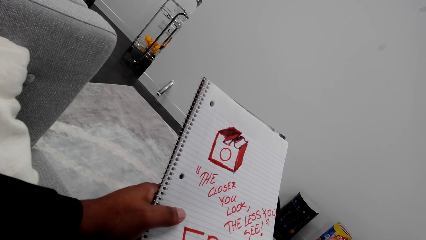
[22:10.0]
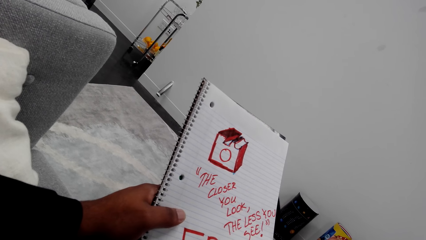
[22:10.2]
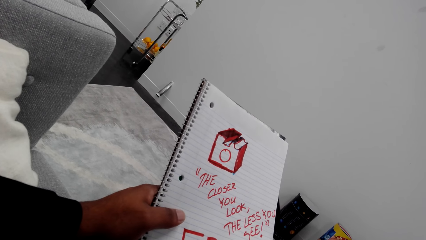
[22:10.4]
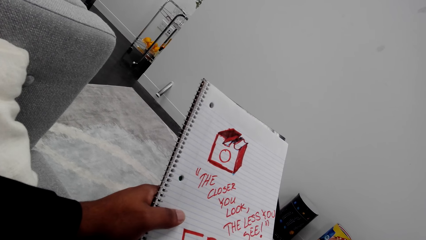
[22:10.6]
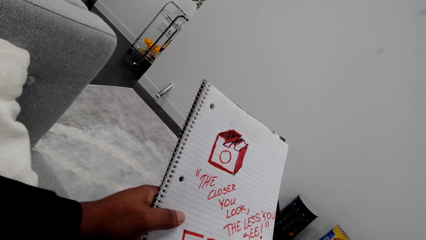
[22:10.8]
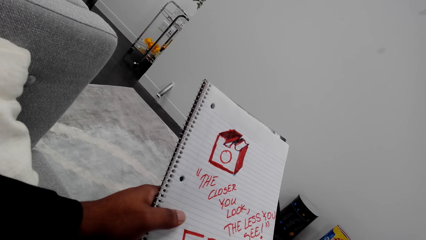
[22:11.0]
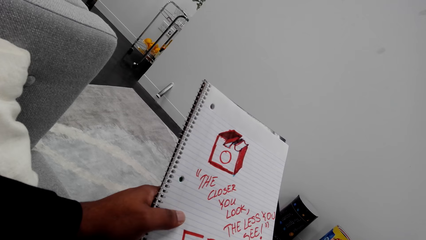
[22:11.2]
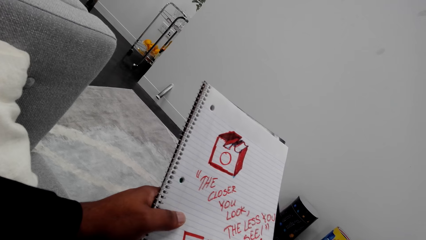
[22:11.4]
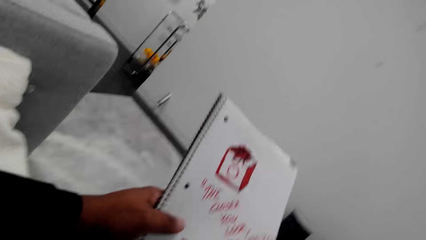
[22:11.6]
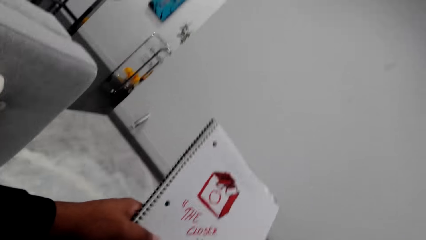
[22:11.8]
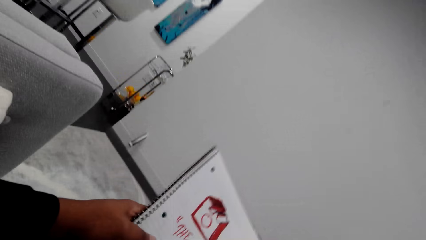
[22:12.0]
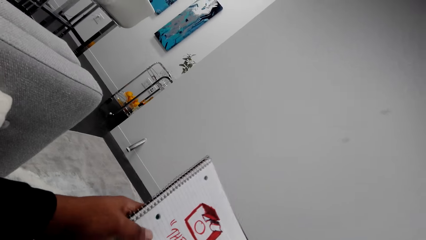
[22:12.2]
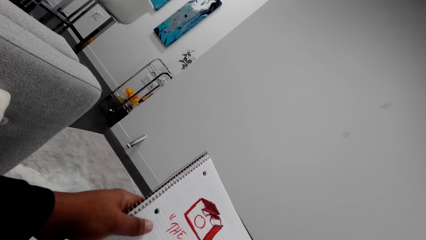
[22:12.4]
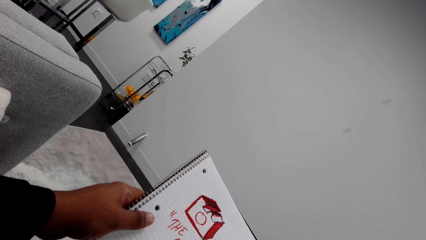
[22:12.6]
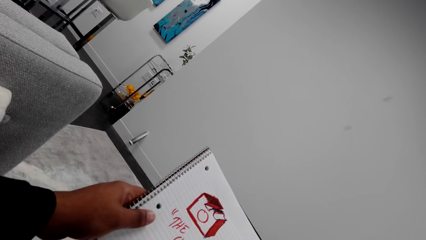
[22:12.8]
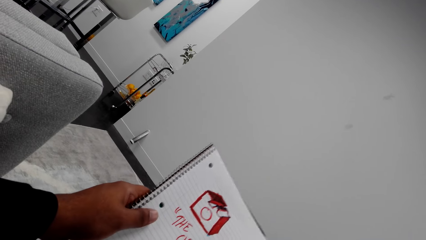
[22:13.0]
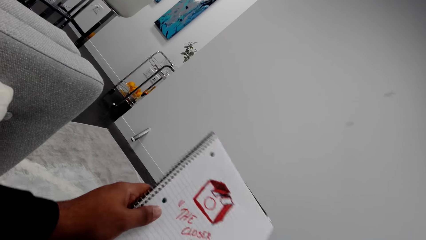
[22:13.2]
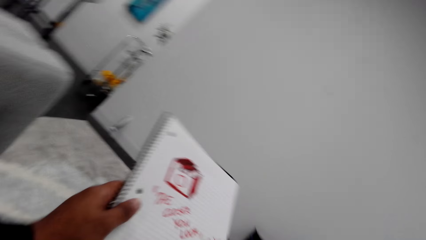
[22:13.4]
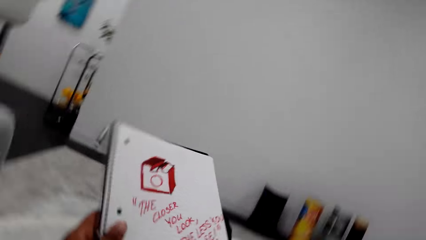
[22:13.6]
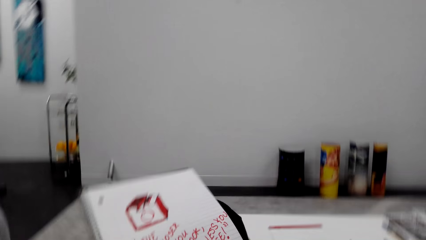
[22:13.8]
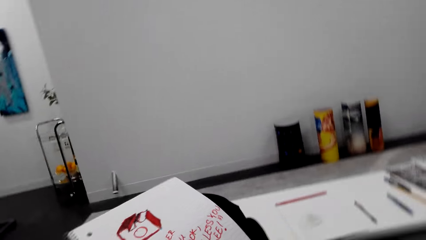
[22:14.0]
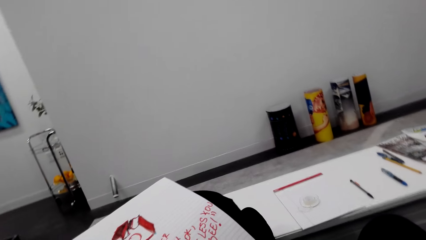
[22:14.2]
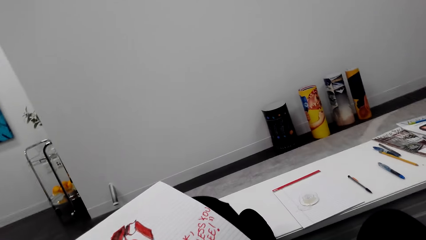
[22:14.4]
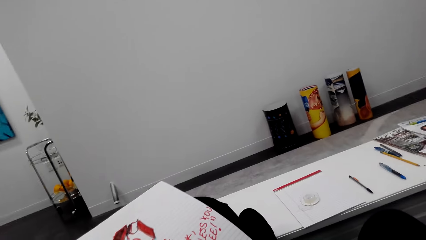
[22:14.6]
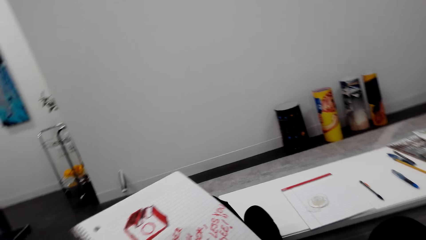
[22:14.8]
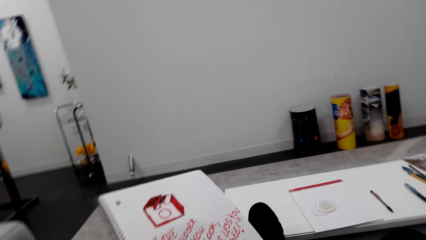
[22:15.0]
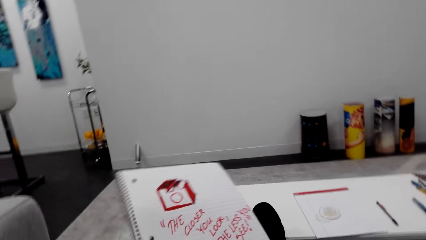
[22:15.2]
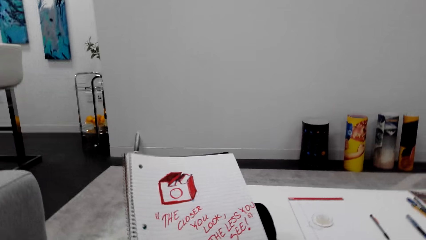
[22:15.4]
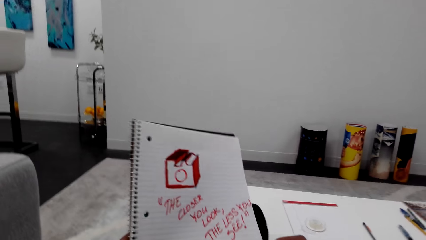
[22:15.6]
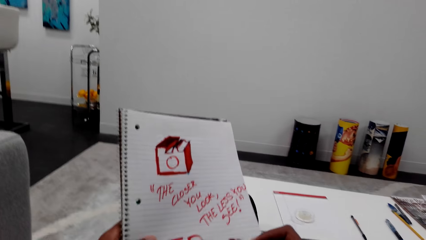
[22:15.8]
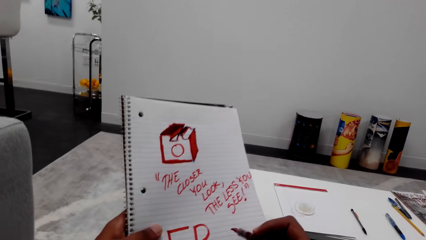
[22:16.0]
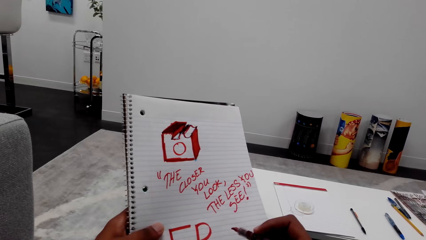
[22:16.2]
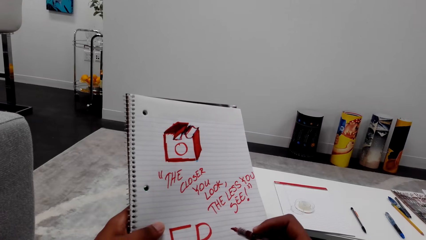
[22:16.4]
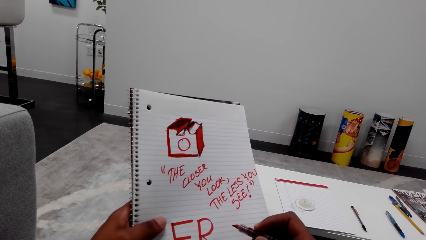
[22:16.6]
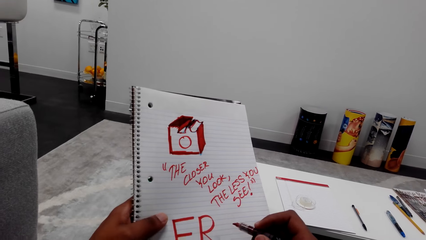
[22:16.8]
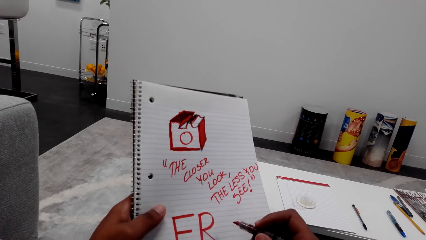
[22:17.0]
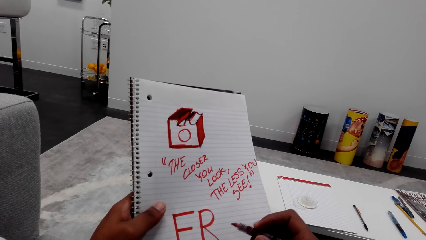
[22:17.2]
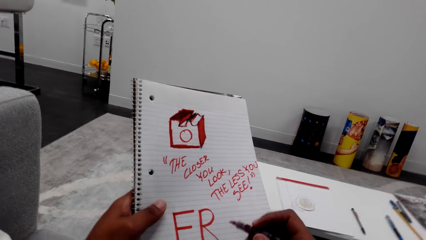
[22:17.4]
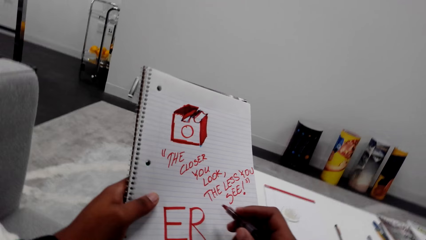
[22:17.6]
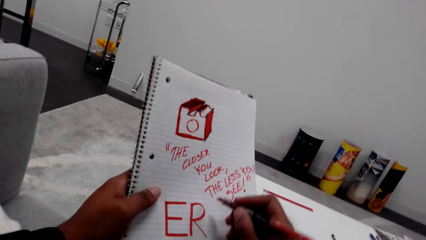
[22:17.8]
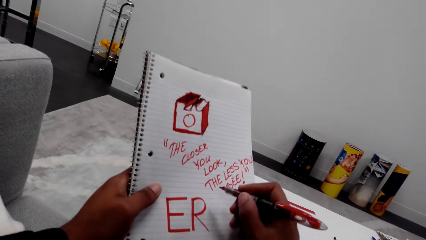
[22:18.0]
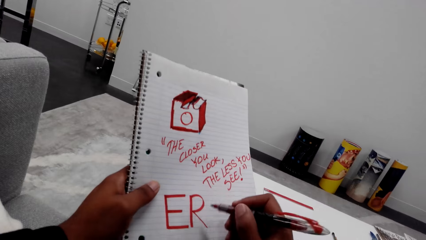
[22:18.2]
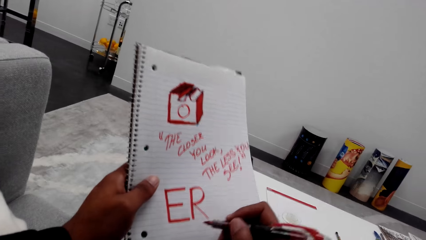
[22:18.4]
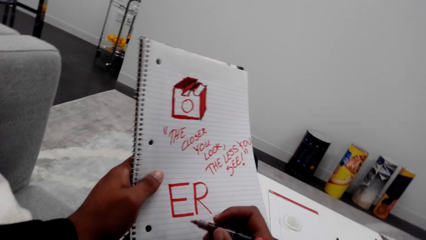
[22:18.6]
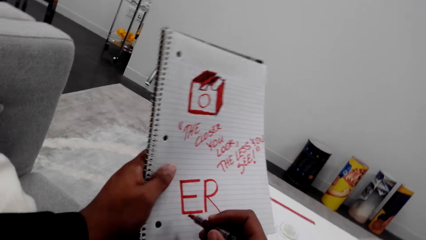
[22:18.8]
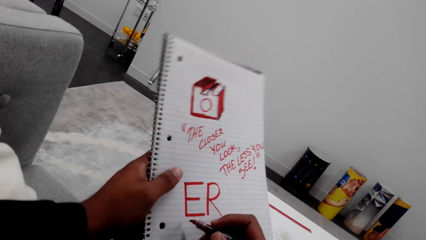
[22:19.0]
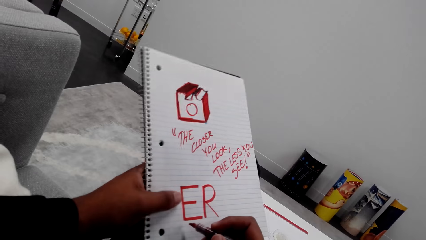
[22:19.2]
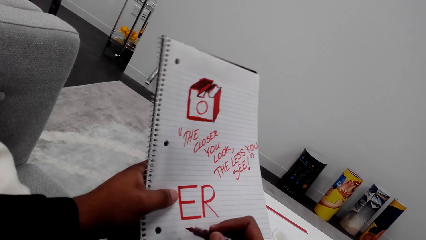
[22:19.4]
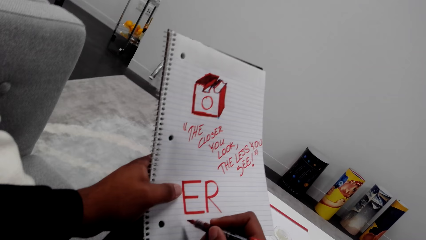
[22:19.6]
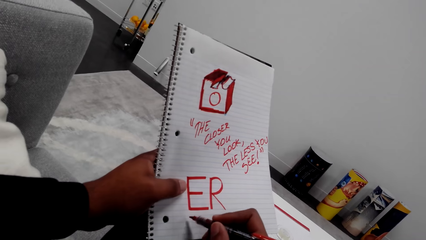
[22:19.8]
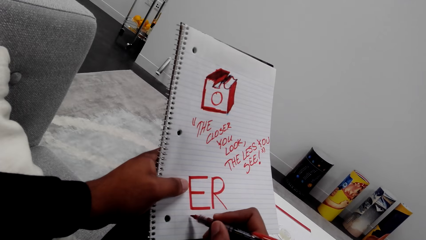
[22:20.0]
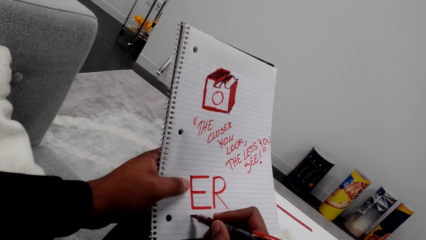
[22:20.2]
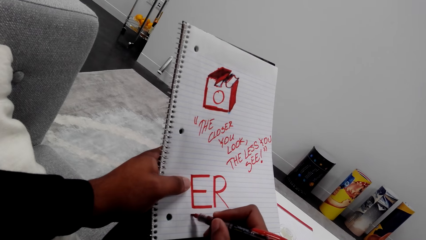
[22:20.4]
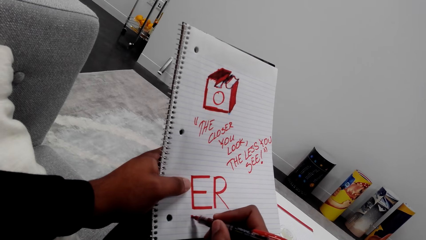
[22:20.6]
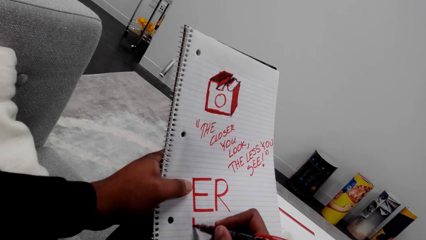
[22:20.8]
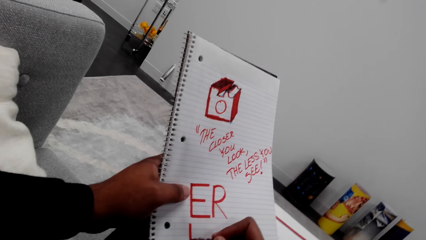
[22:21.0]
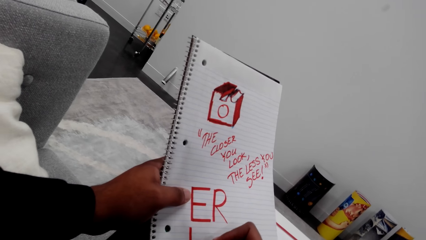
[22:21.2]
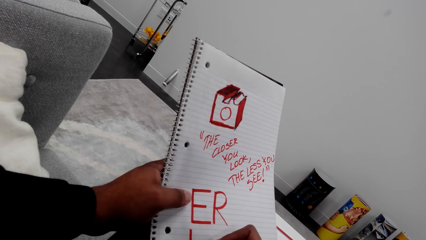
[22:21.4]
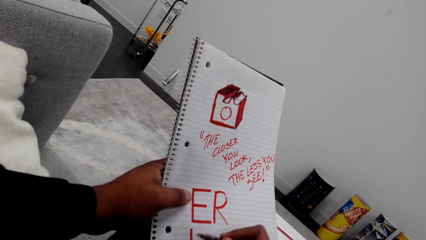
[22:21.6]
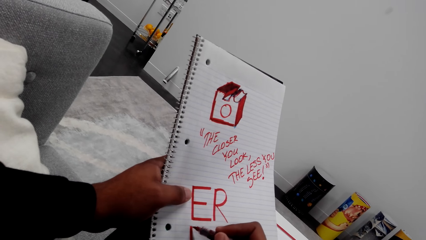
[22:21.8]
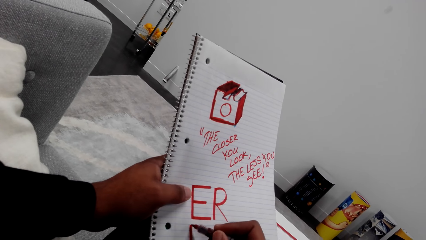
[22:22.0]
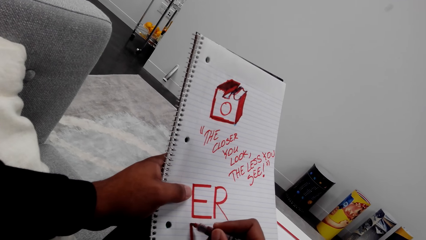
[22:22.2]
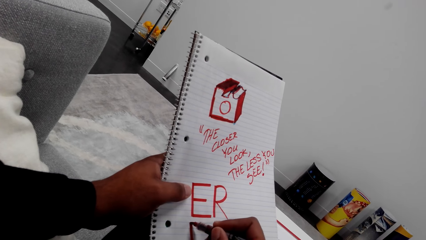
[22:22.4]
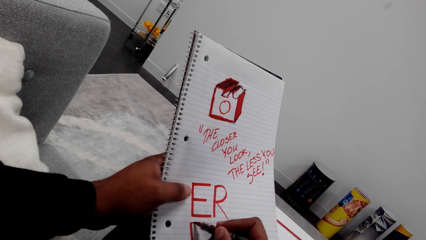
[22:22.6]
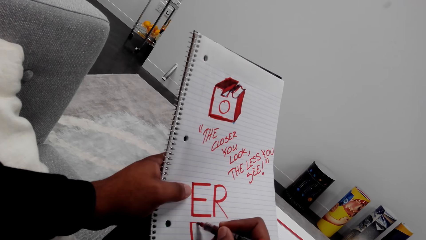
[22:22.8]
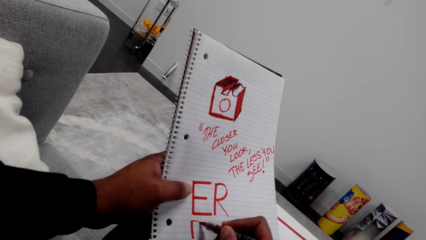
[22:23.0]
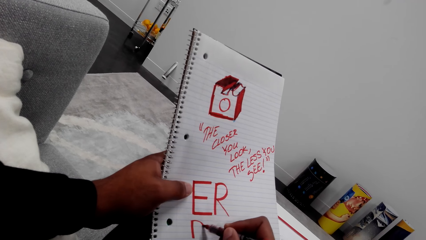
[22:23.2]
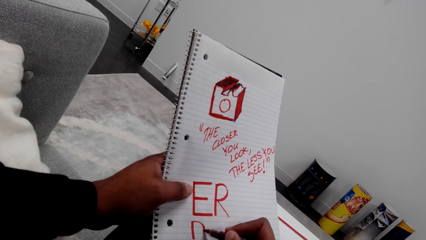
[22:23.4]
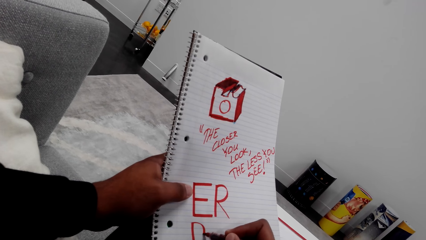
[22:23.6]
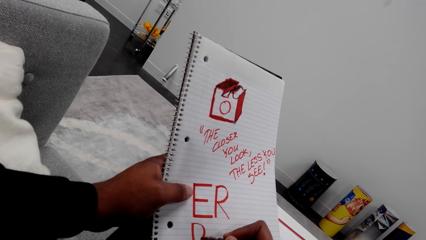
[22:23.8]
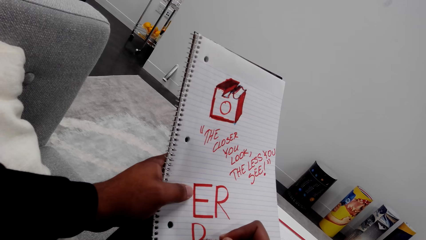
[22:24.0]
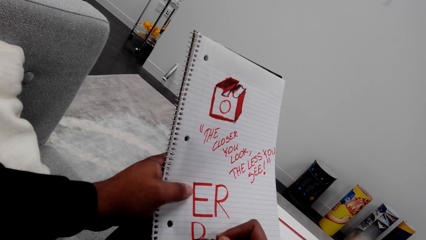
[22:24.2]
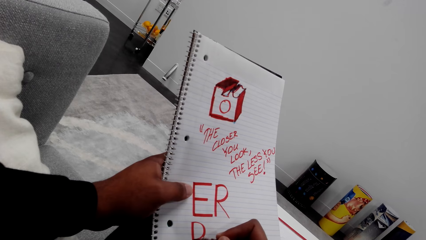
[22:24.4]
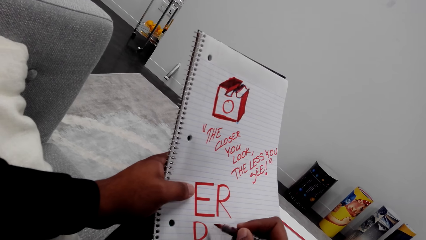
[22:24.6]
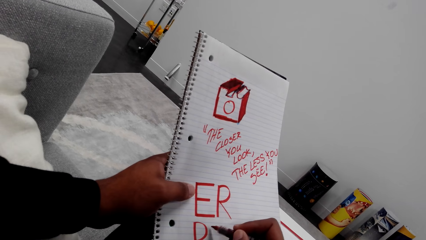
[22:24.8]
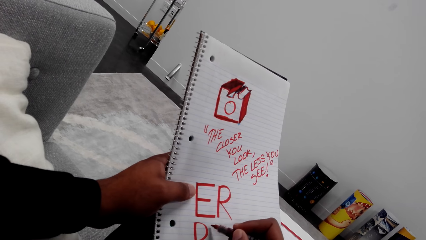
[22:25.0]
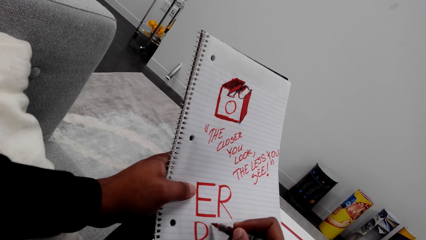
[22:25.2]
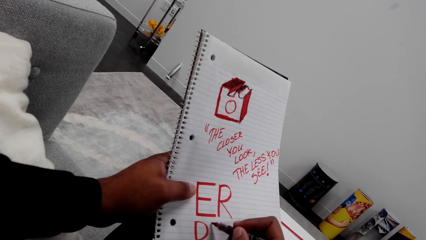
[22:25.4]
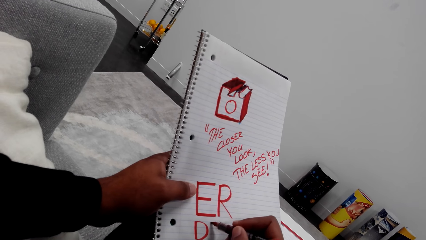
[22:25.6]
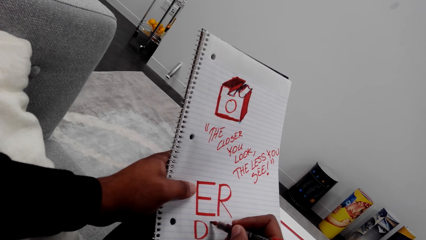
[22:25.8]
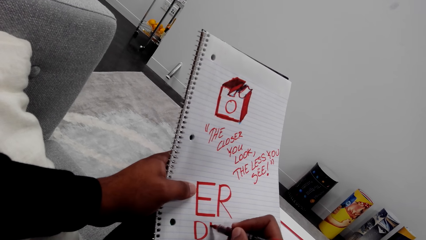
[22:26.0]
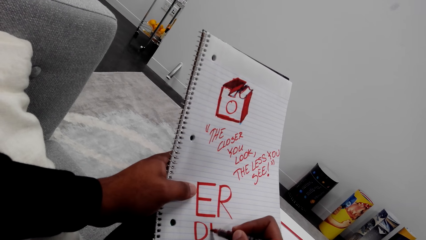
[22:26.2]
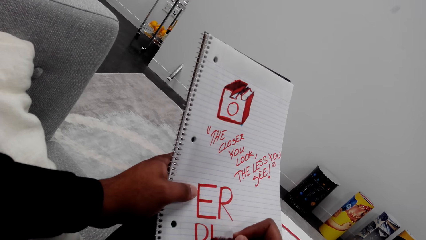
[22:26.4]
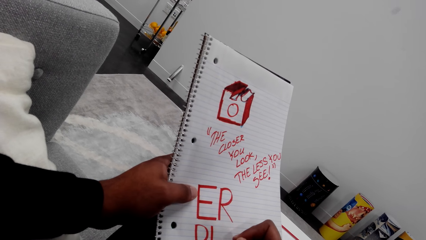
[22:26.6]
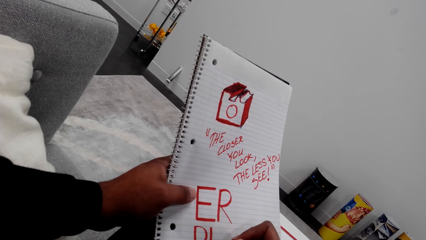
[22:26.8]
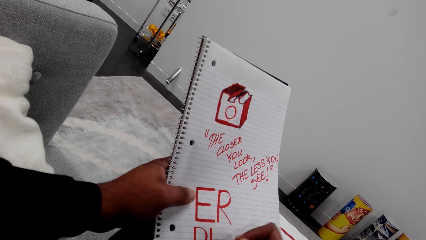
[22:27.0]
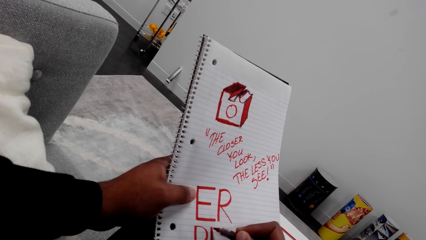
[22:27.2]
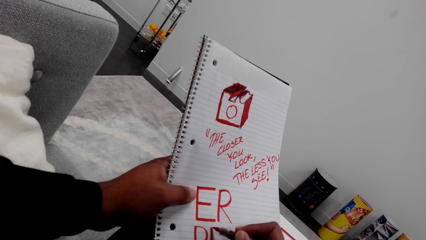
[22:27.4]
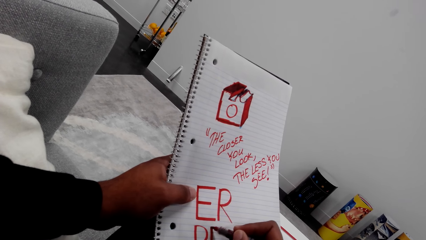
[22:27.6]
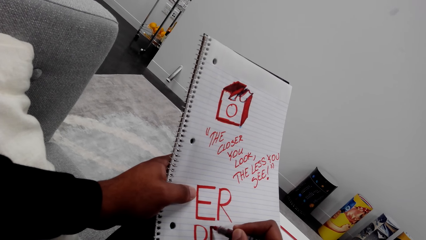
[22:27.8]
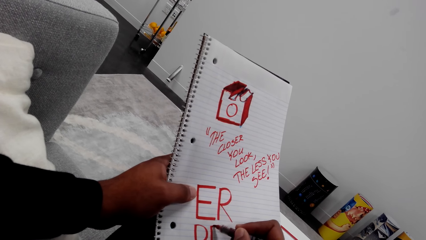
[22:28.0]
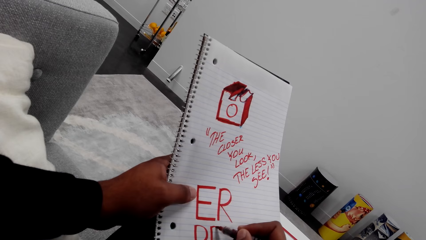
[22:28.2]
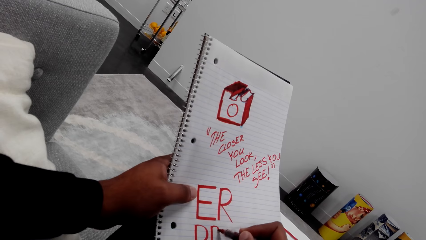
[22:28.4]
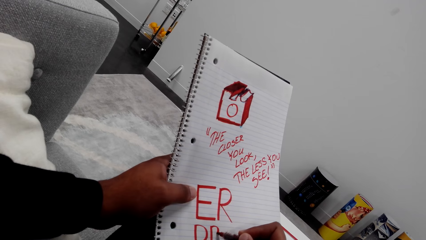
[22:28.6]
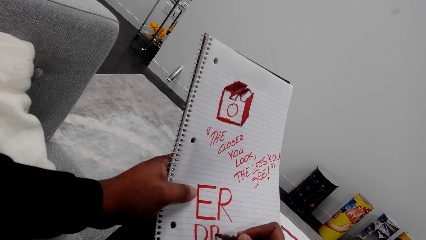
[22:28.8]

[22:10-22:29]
The camera wearer moves the book. He looks at the book. He turns his head. He moves the book. He looks at the book. He moves the marker pen. He looks at the book. He writes on the book. He moves the marker pen. He draws on the book with the marker pen.
